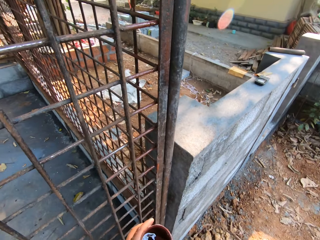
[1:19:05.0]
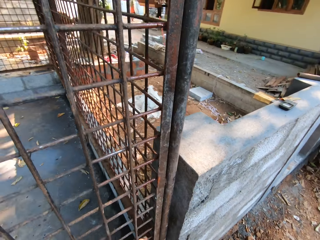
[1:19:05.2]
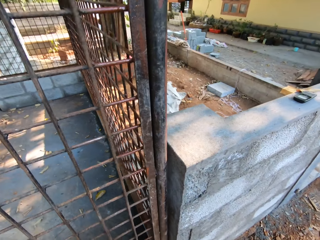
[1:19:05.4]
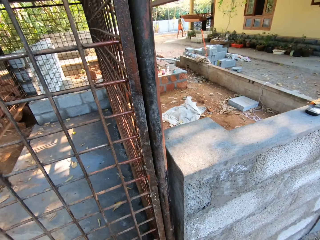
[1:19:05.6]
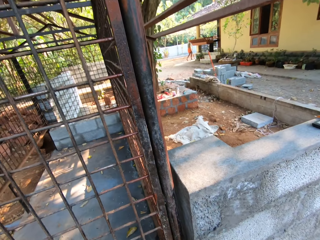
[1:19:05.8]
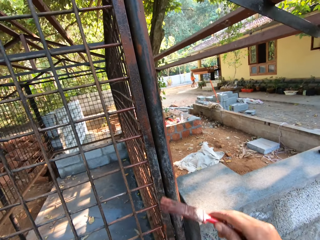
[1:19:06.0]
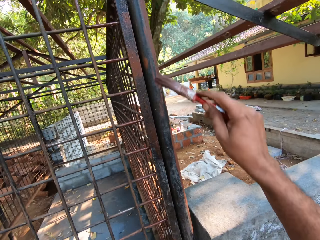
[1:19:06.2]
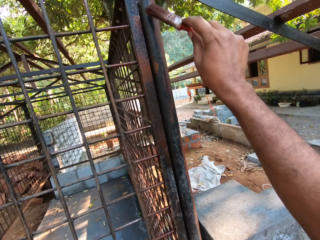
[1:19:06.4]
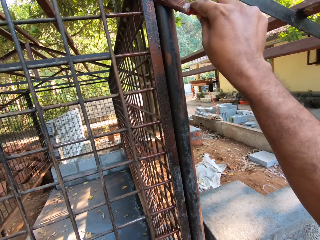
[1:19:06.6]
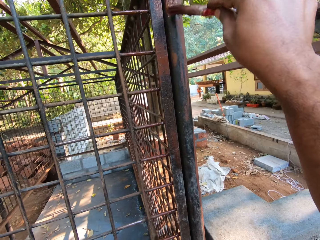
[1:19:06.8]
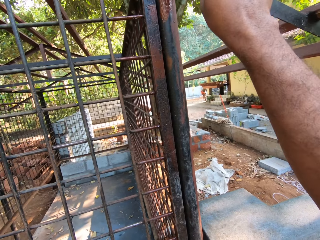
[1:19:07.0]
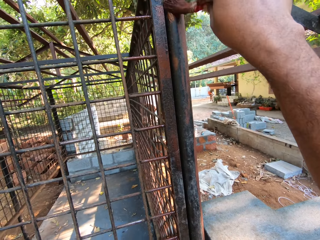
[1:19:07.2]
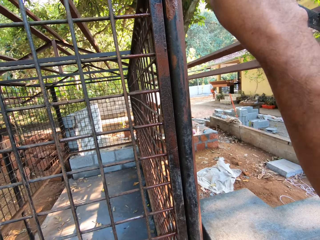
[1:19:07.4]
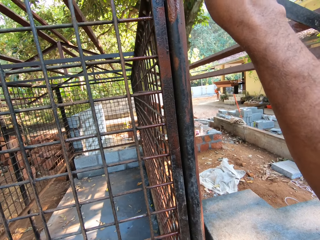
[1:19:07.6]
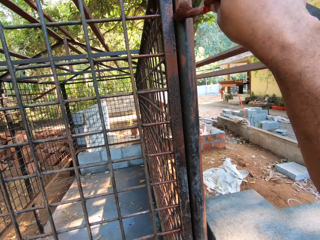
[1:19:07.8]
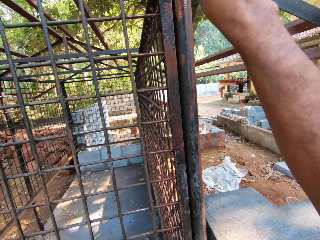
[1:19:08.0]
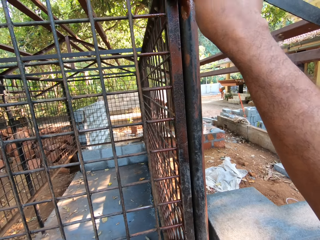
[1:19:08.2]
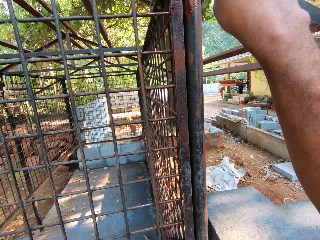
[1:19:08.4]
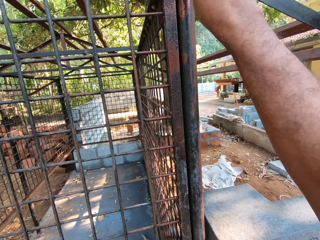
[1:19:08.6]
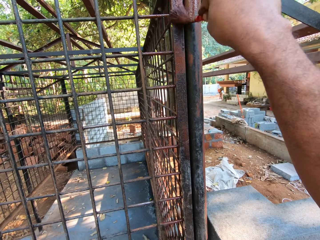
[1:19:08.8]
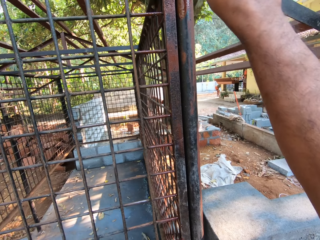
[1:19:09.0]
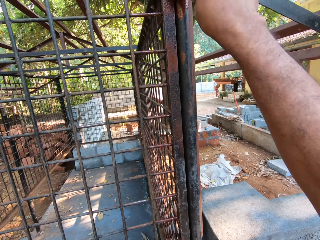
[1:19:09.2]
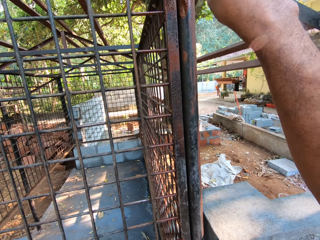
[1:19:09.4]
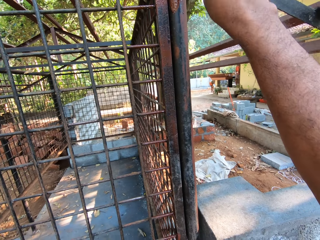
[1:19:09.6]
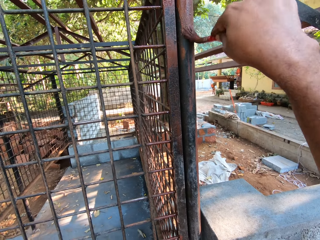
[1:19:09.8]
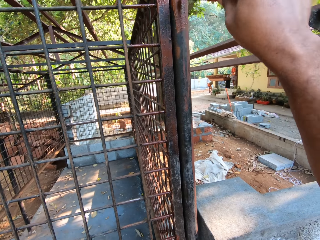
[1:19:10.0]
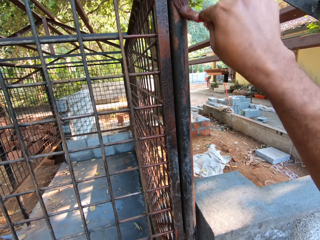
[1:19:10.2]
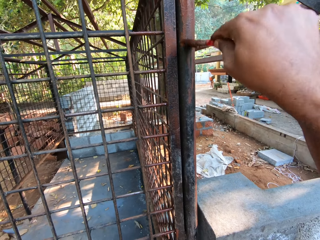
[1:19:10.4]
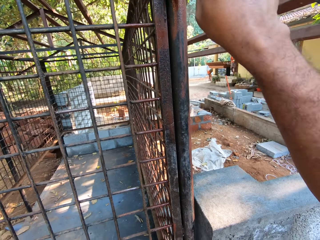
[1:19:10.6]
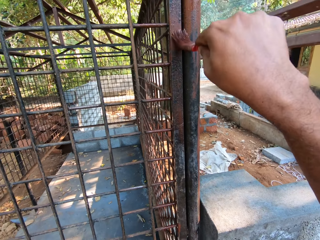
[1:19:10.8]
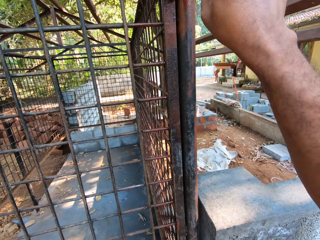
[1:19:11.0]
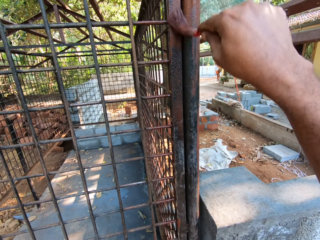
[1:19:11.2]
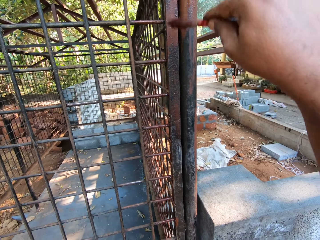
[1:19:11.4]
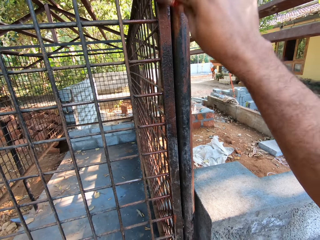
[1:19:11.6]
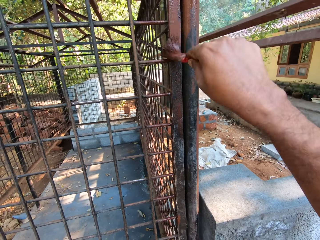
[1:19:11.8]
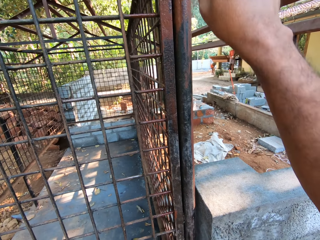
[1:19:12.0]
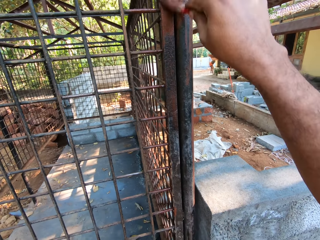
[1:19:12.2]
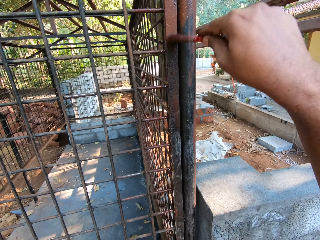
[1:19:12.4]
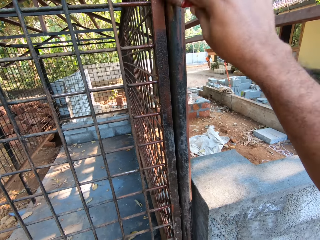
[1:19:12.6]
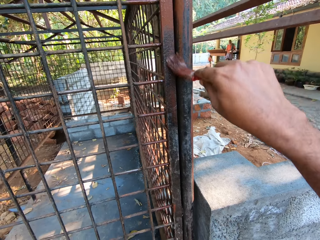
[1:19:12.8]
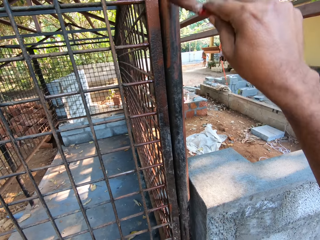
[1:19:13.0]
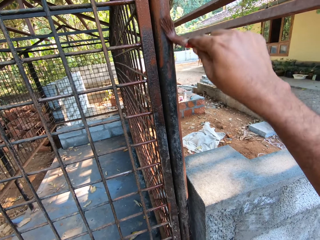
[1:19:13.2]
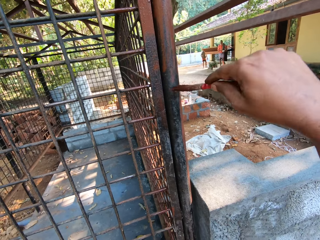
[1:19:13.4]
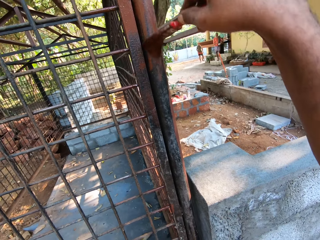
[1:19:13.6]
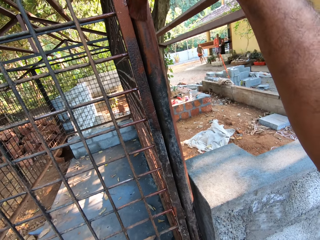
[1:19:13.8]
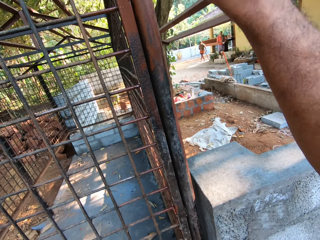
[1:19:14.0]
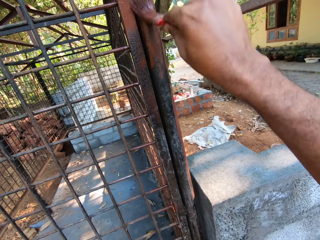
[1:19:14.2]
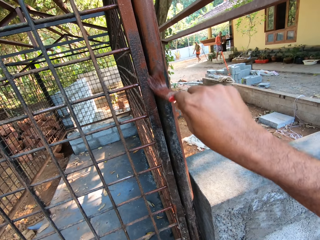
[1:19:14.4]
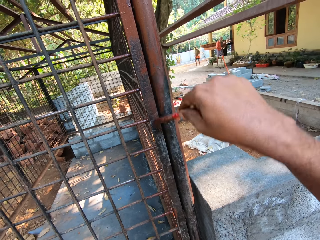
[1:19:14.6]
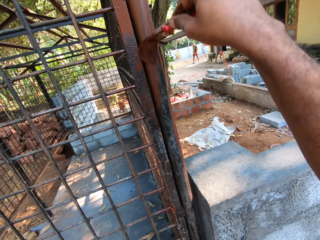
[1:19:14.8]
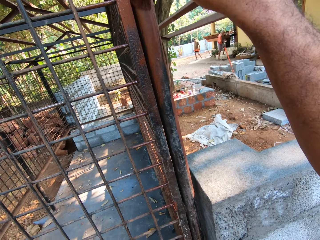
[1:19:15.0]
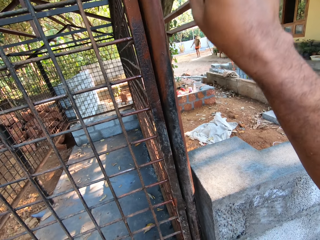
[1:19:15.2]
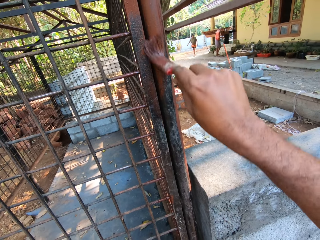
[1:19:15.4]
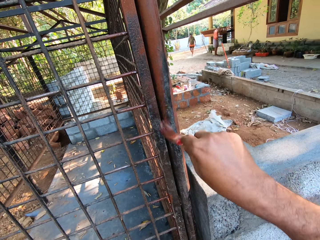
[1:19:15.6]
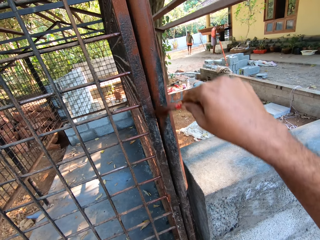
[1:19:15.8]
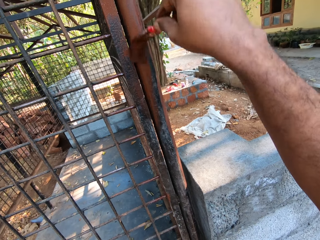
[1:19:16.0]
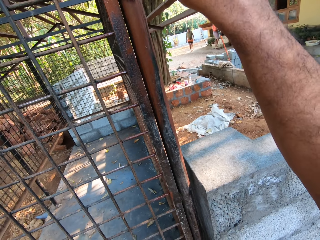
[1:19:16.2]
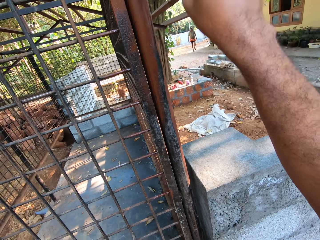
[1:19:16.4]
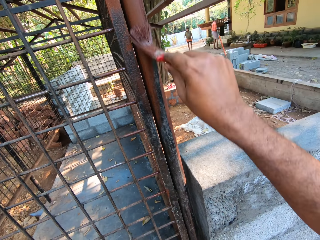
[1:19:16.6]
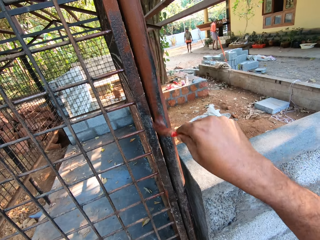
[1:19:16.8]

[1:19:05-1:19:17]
The camera wearer paints the iron cage with the paintbrush in his right hand.

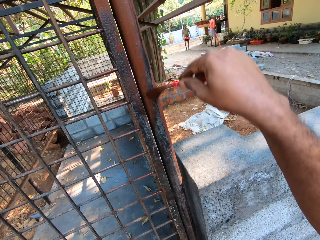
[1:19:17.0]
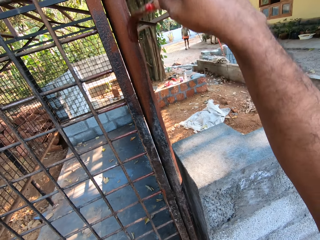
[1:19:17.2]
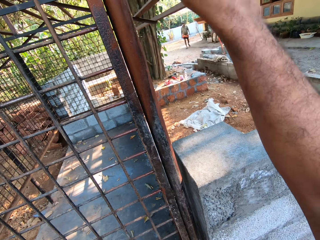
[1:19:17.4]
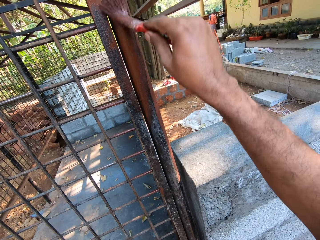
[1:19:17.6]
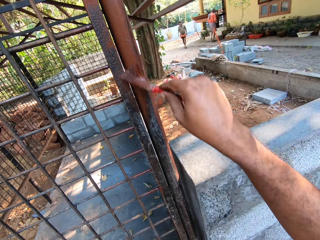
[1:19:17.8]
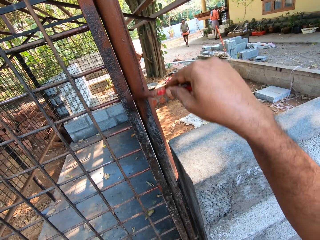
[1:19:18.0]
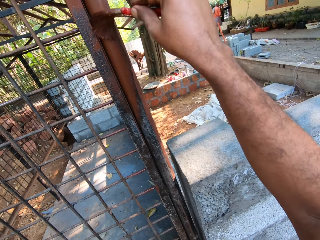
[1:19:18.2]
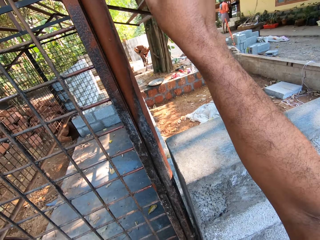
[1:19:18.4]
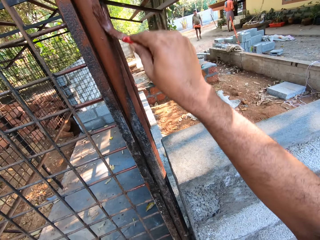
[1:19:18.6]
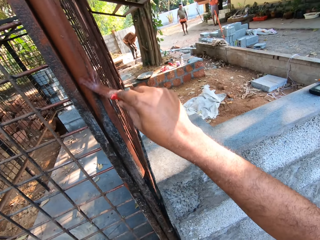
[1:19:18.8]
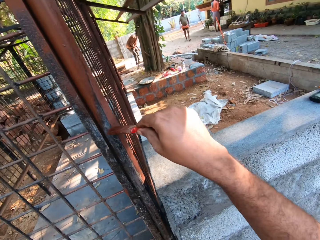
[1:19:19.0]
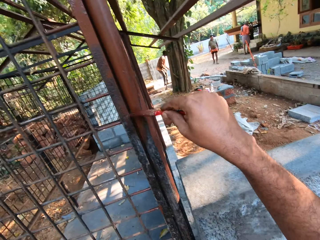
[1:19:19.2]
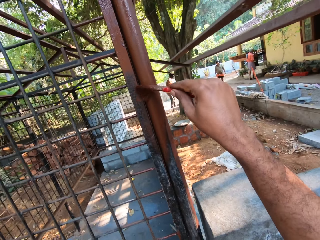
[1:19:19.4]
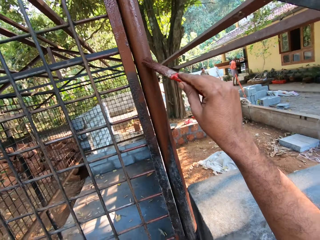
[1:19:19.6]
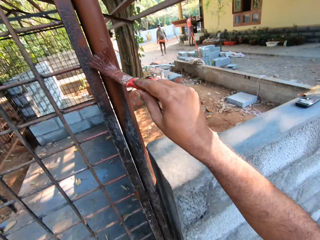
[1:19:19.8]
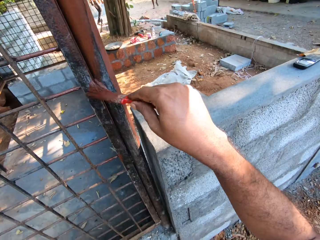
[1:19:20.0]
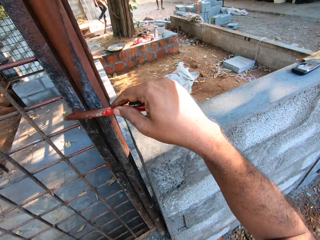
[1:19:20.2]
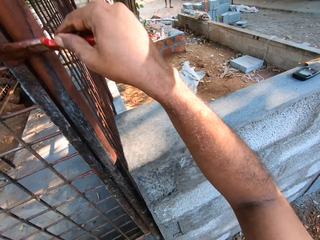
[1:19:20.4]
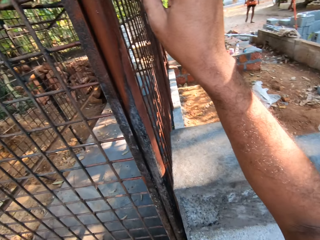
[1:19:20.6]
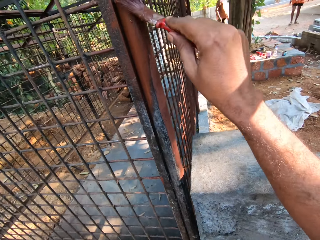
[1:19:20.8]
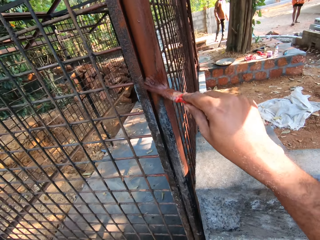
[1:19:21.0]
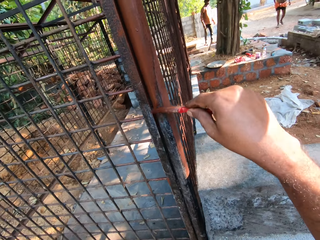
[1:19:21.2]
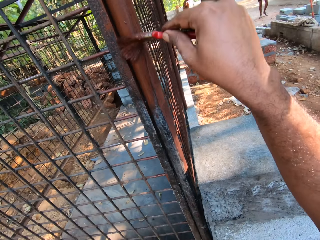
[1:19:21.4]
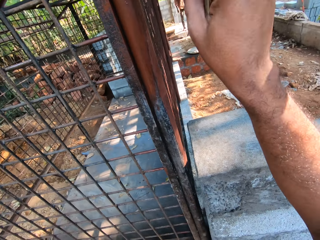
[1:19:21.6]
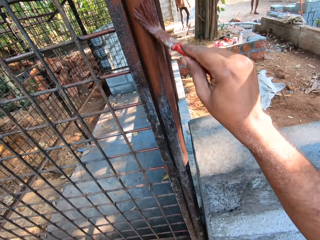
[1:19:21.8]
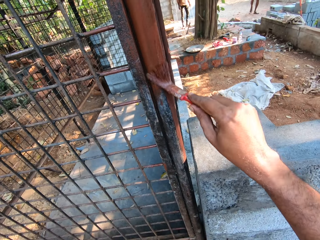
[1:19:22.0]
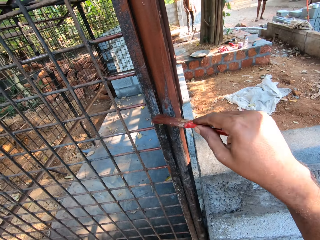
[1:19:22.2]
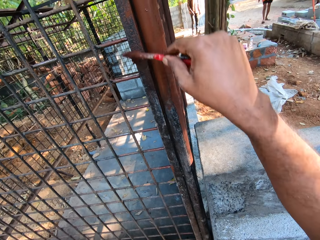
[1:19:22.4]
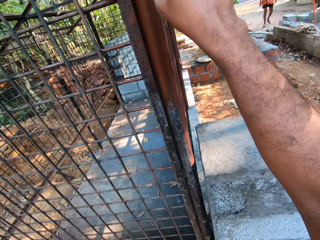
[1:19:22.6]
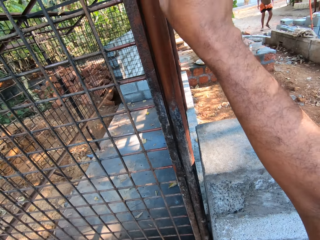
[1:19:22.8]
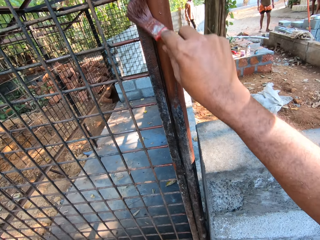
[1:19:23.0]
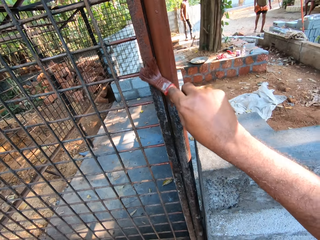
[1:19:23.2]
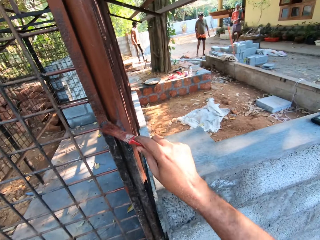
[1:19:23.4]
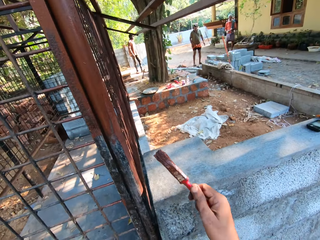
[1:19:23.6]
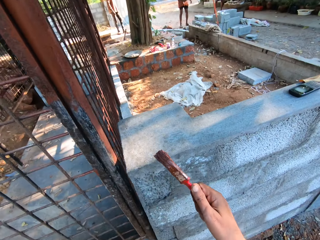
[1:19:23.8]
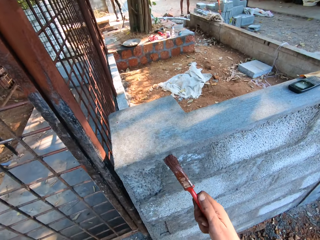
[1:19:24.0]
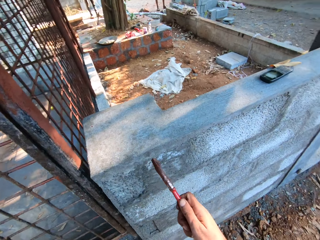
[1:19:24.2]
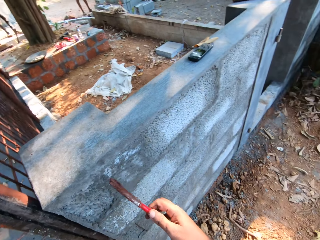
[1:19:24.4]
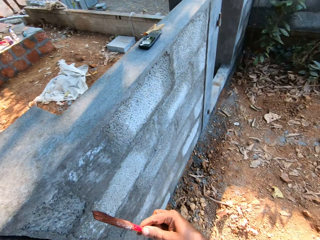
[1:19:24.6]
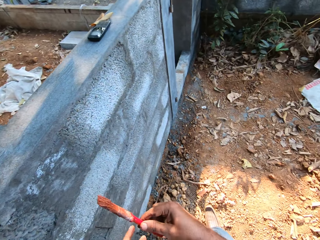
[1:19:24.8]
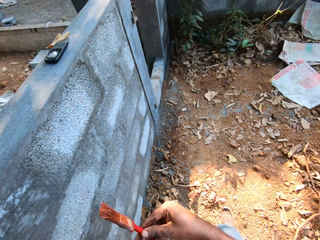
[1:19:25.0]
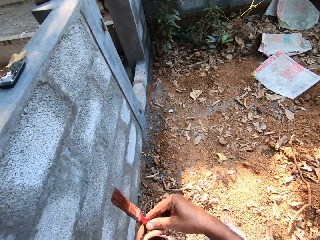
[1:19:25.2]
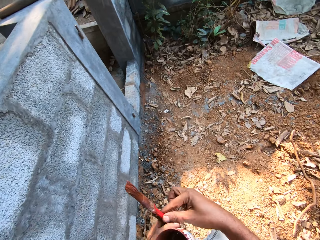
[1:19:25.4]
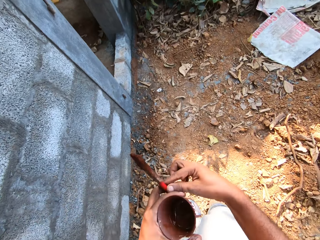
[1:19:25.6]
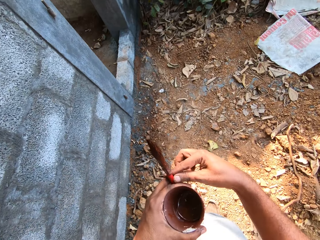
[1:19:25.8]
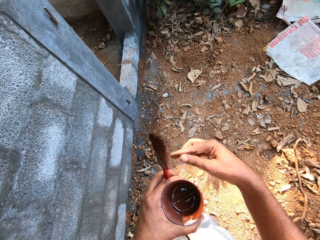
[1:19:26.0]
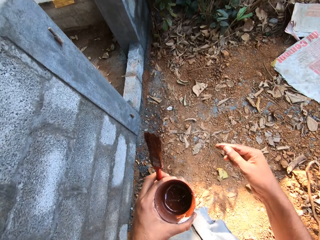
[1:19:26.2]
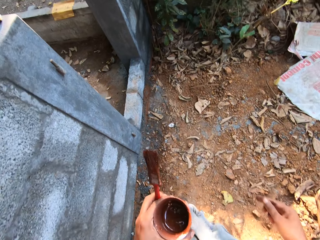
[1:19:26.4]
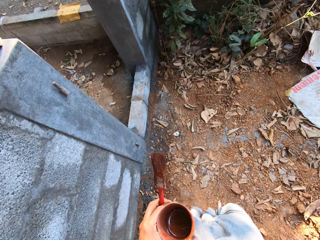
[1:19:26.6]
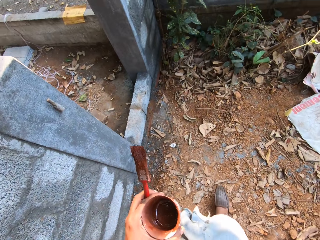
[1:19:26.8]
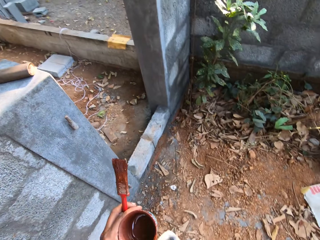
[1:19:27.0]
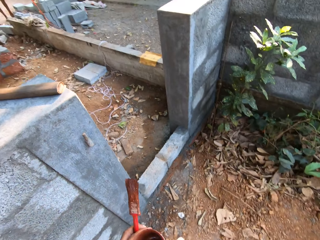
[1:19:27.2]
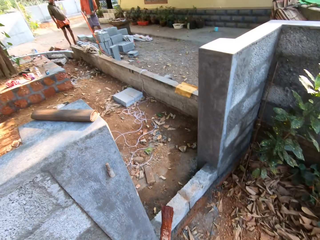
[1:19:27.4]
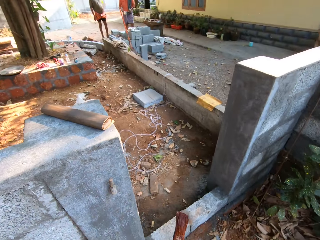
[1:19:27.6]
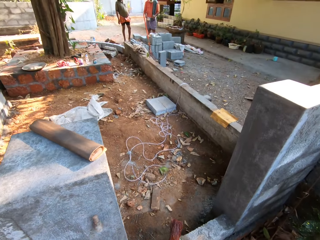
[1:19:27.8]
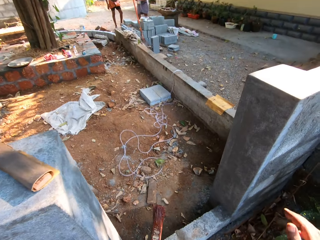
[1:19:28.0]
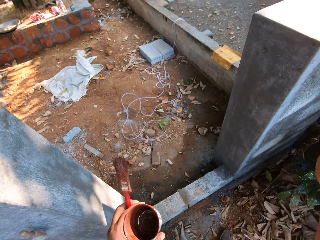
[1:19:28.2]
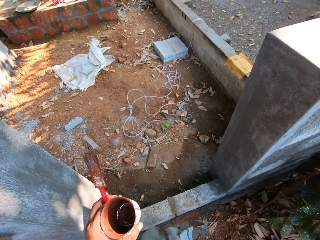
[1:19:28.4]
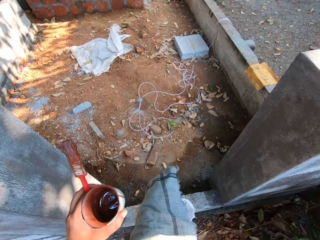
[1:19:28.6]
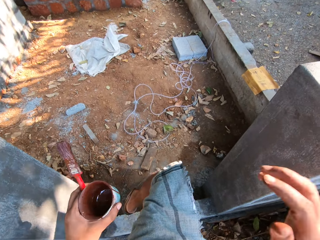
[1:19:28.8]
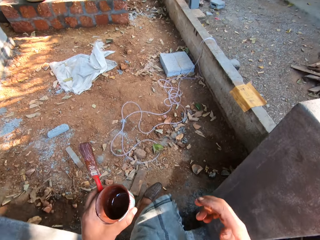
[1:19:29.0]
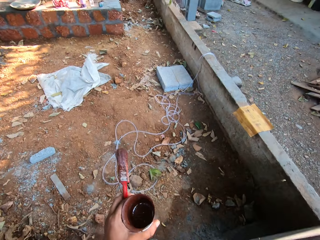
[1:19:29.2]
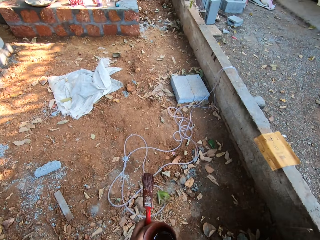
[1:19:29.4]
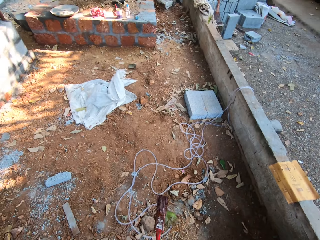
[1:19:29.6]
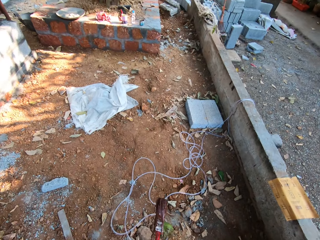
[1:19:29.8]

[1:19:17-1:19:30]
The camera wearer looks around. He passes the paintbrush to his left hand with his right hand. He steps forward.
